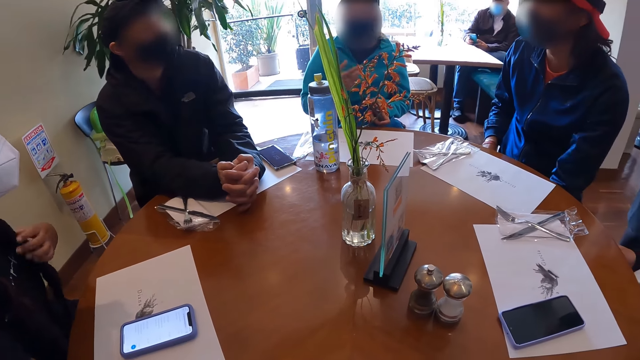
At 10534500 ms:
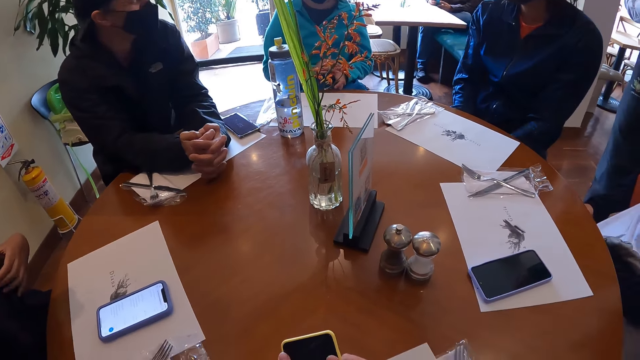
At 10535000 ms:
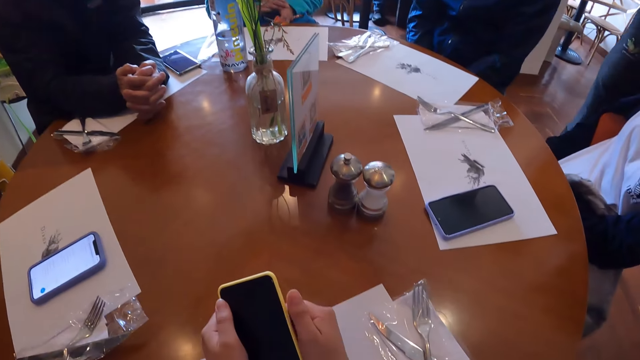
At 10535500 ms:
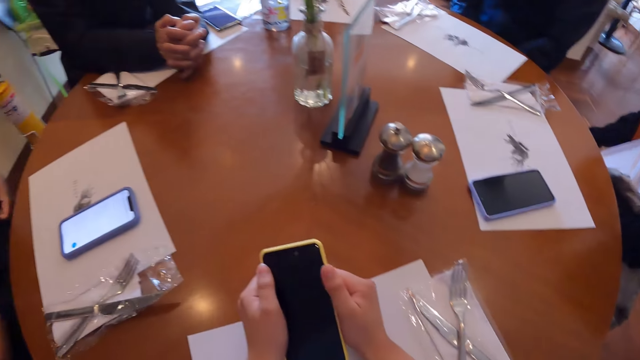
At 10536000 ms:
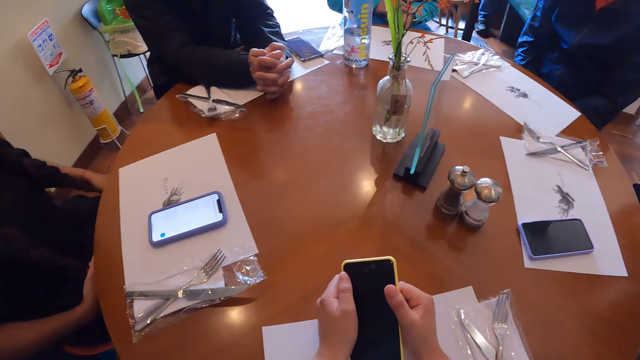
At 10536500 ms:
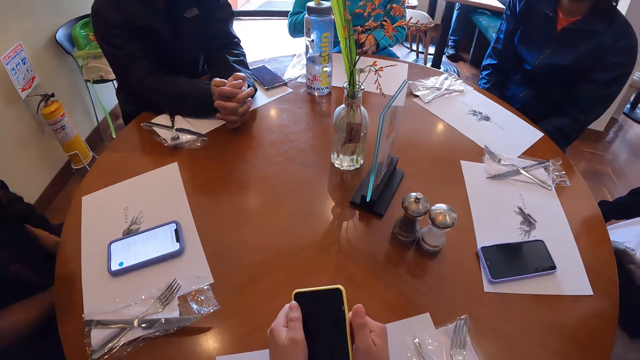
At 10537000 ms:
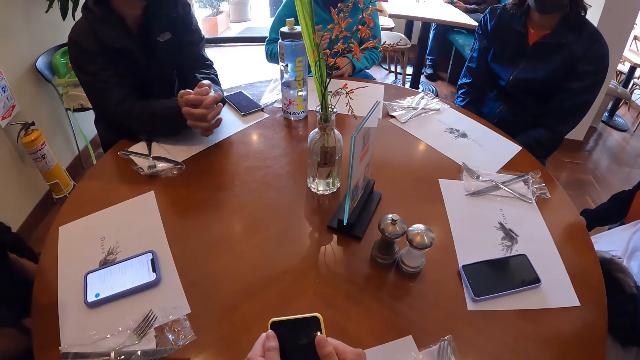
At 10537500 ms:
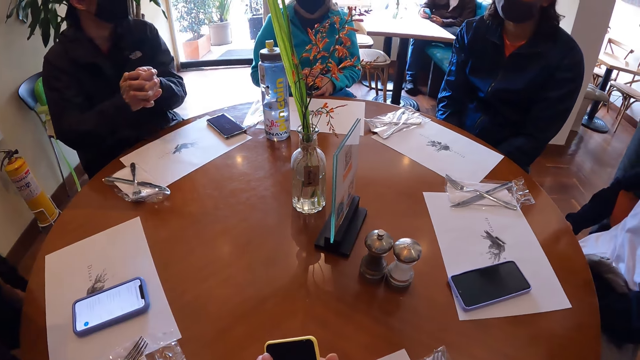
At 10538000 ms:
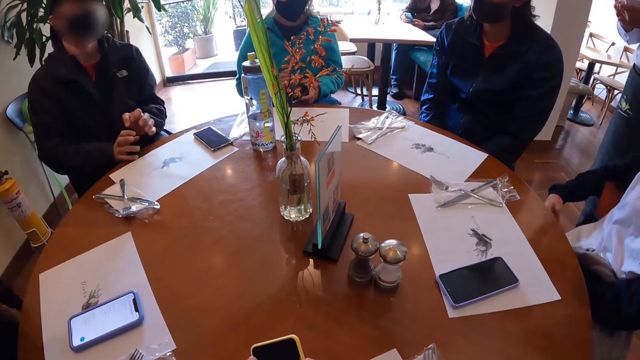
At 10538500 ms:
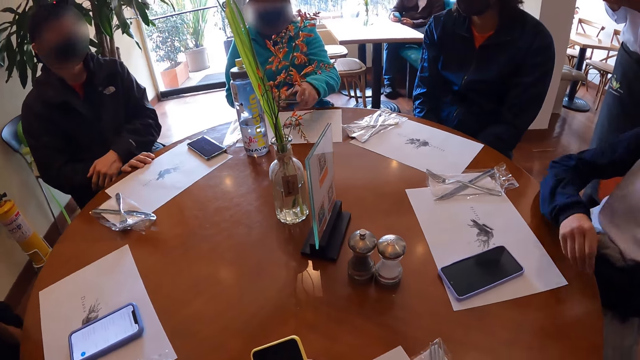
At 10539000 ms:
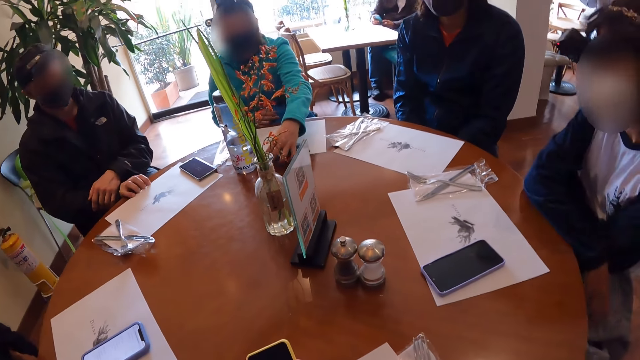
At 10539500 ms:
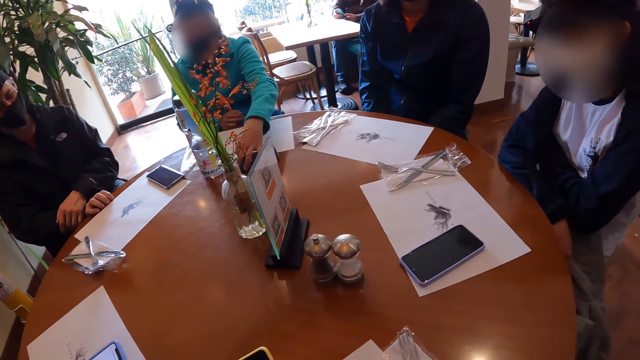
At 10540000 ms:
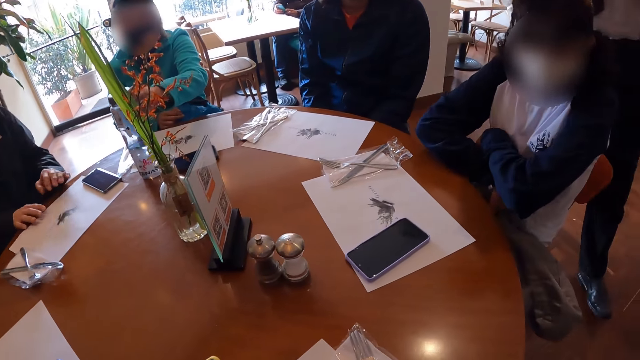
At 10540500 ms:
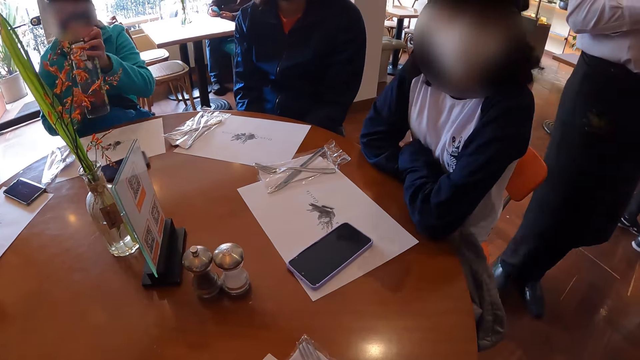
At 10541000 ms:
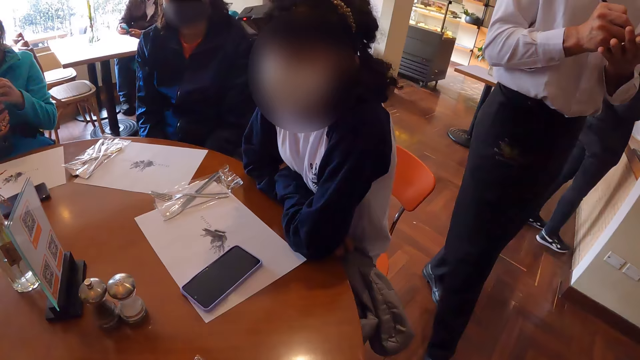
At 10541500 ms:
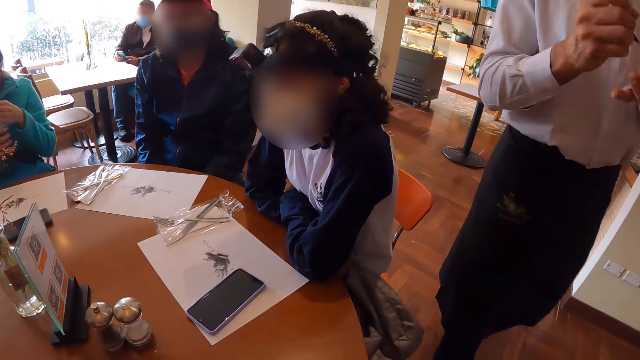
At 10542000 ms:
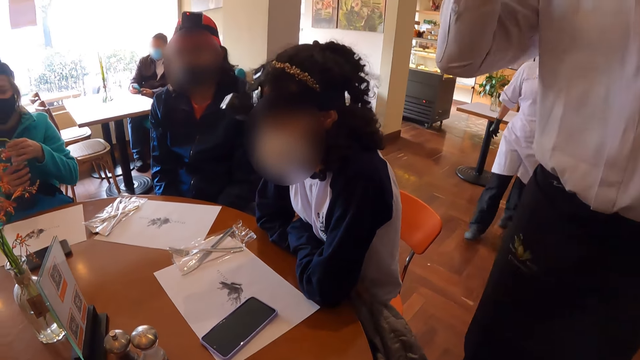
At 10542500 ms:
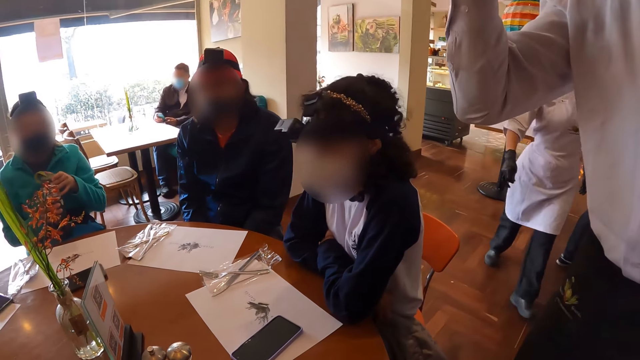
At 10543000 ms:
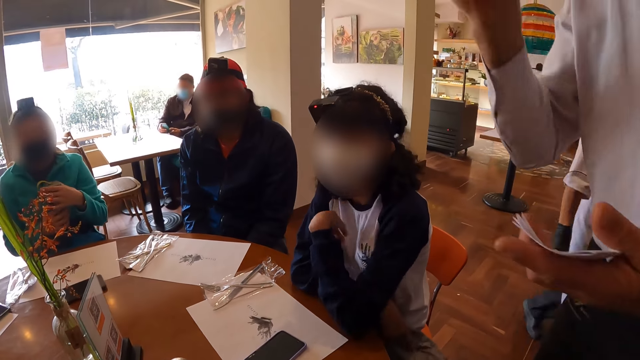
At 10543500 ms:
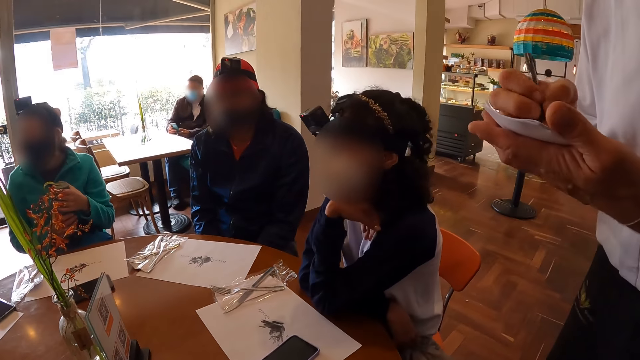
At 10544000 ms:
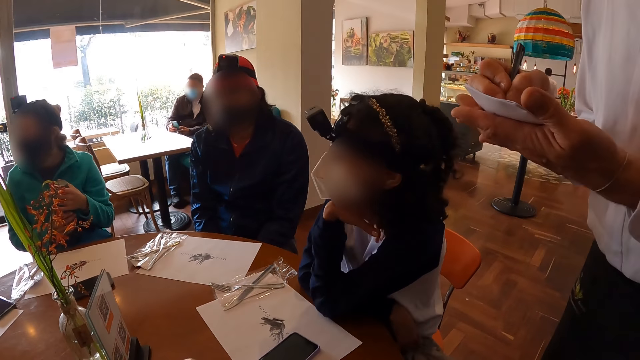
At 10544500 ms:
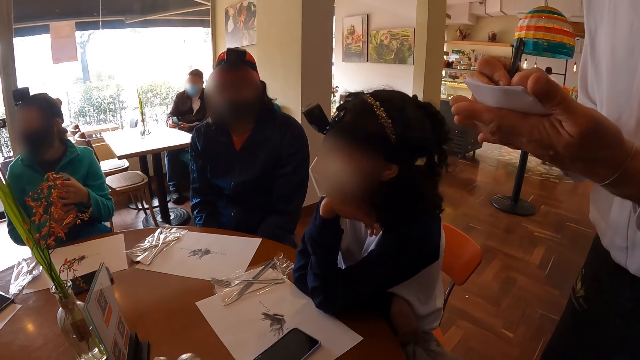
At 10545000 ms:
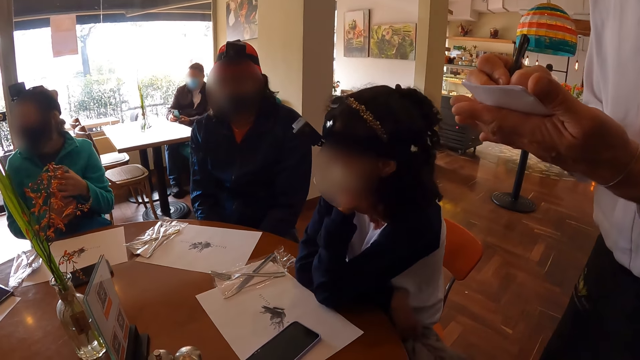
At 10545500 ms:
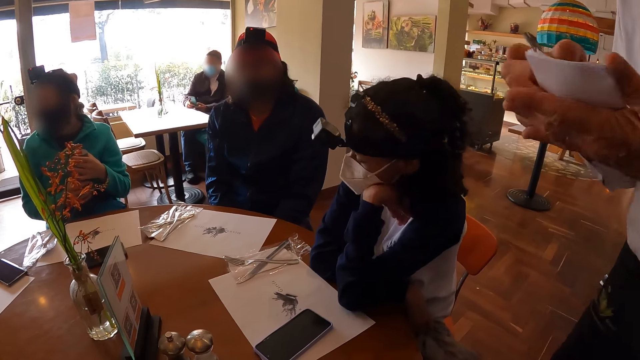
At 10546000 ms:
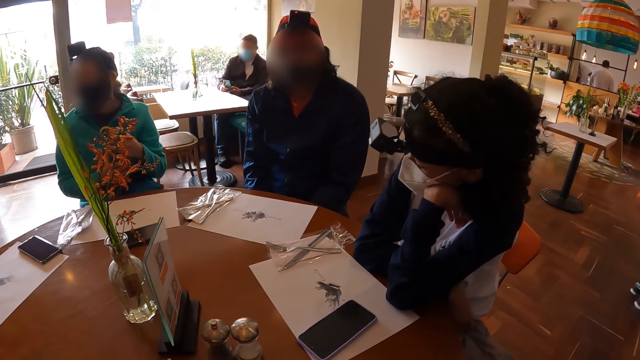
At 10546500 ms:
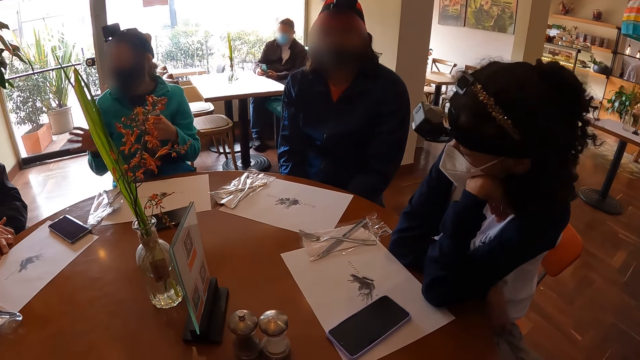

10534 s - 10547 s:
A woman interacts with the camera wearer and the group of people at the table. The camera wearer looks around the table and touches the phone screen. A man picks up a water bottle on the table with his left hand. The camera wearer looks around the restaurant. A waiter walks towards the camera wearer at the table. The man holds the water bottle with both hands. The waiter writes down the orders in a jotter in his left hand with a pen in his right hand. The camera wearer interacts with the waiter at the table. The man opens the water bottle in his right hand with his left hand.

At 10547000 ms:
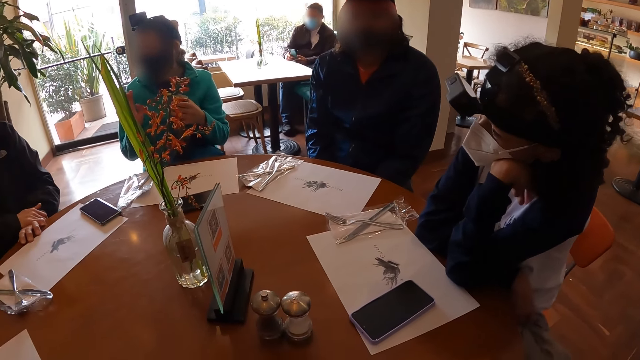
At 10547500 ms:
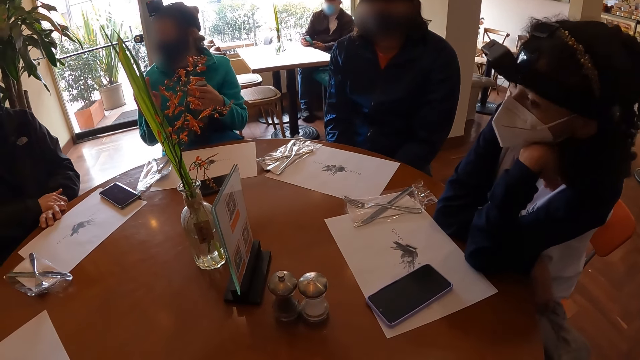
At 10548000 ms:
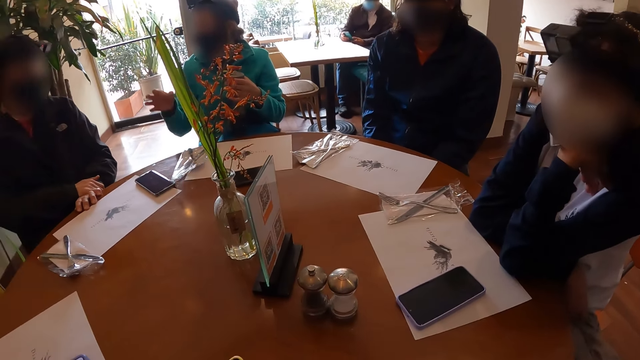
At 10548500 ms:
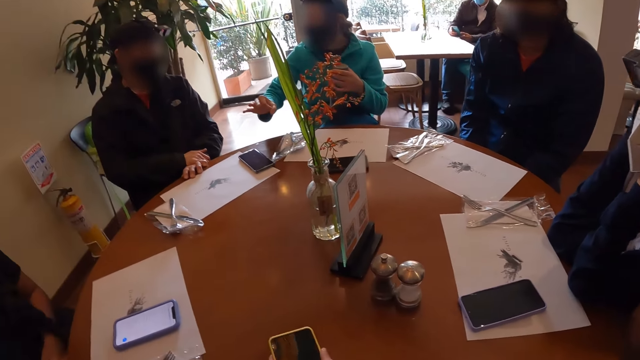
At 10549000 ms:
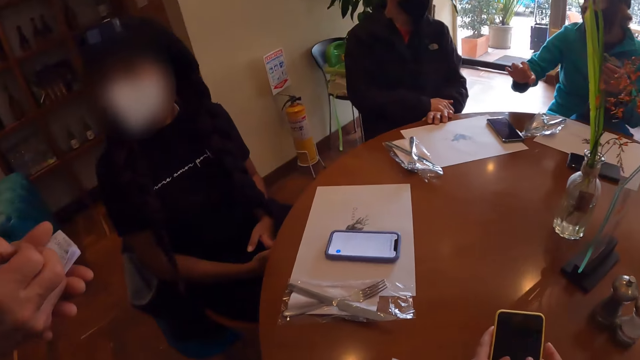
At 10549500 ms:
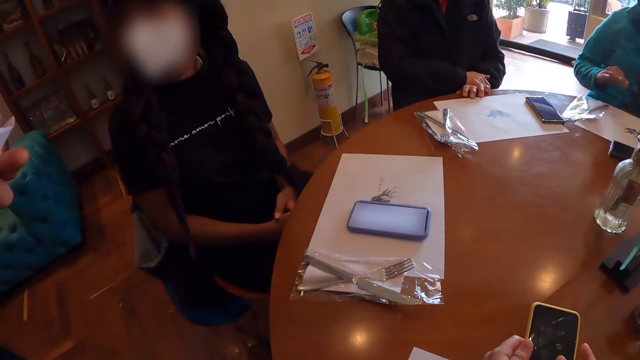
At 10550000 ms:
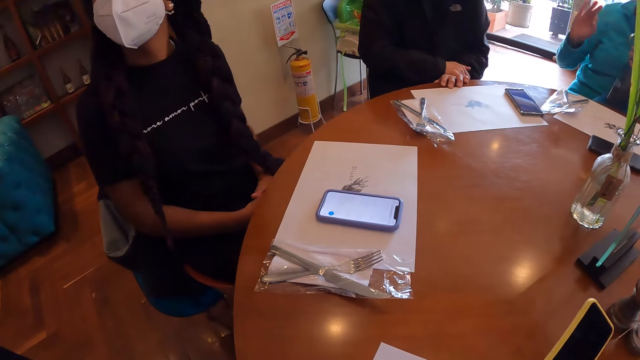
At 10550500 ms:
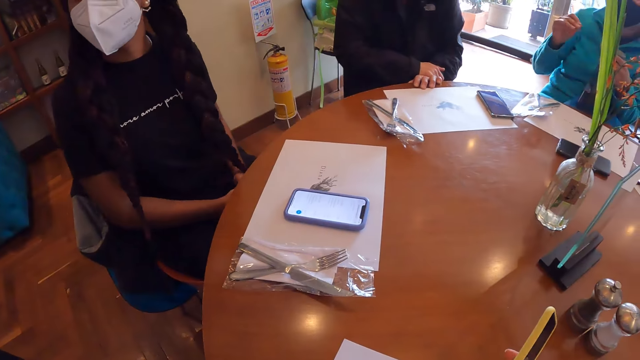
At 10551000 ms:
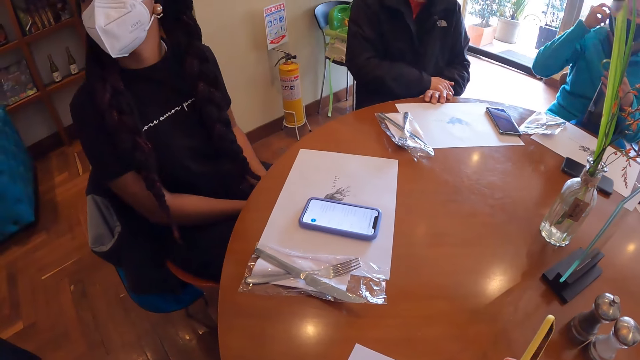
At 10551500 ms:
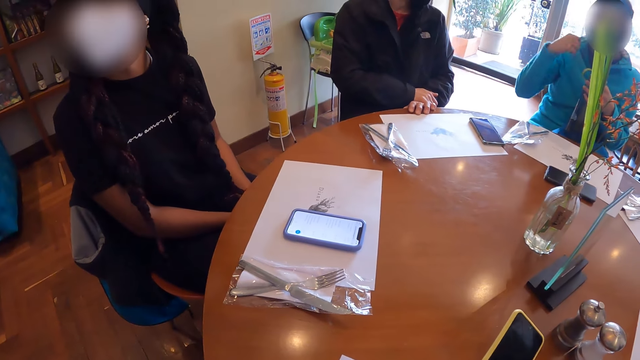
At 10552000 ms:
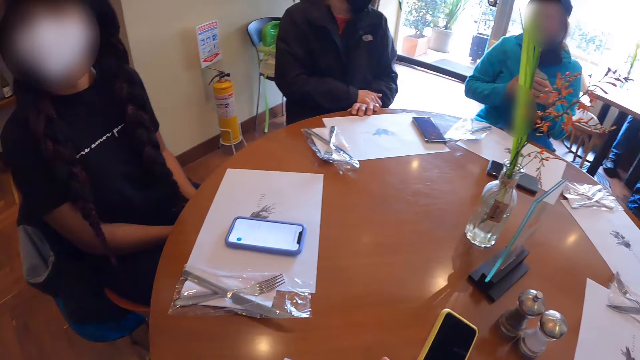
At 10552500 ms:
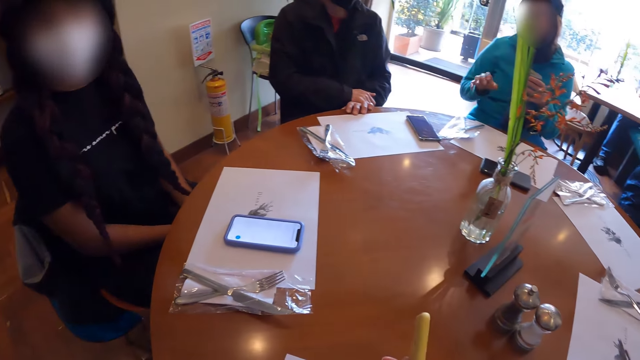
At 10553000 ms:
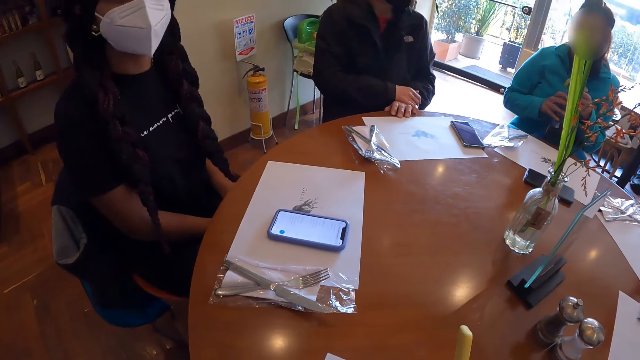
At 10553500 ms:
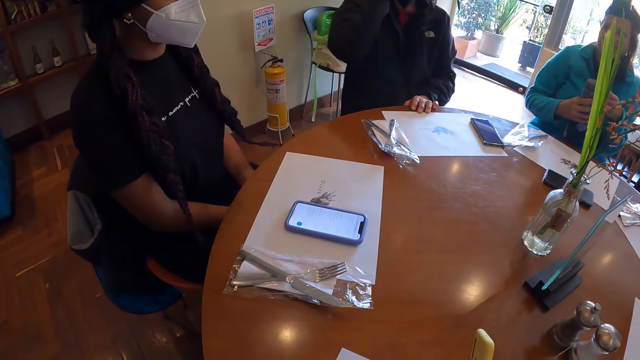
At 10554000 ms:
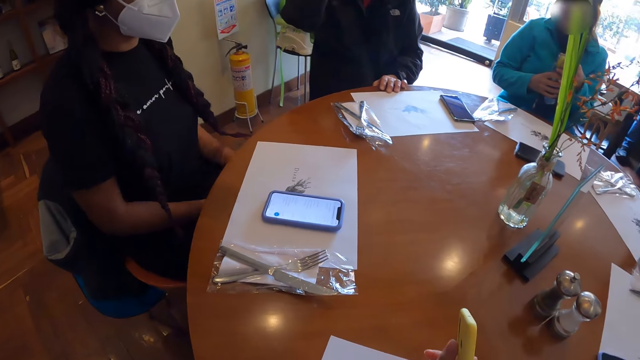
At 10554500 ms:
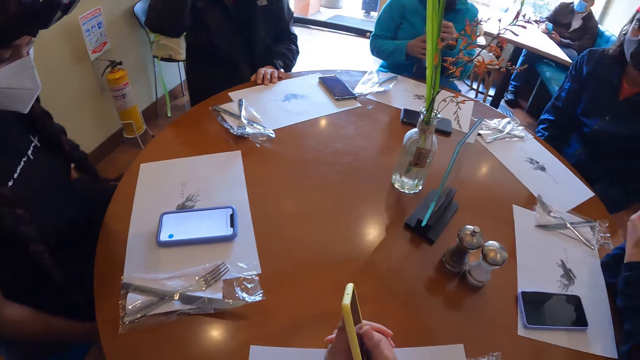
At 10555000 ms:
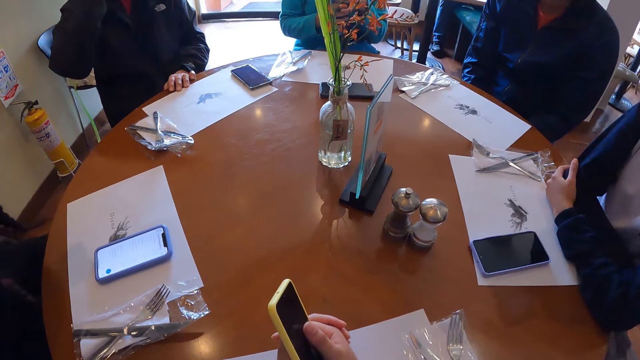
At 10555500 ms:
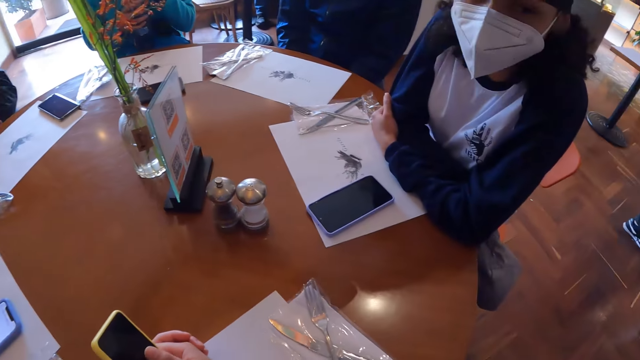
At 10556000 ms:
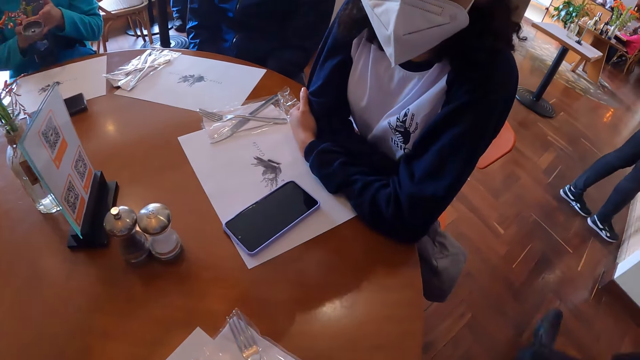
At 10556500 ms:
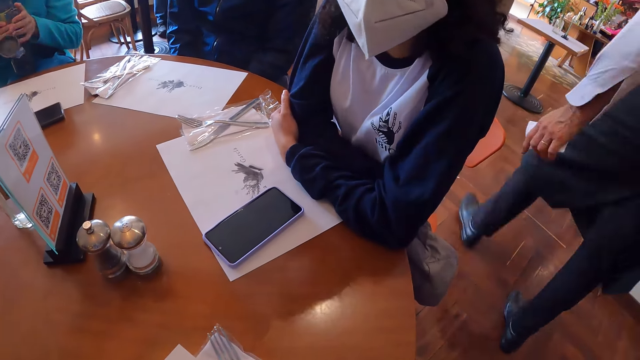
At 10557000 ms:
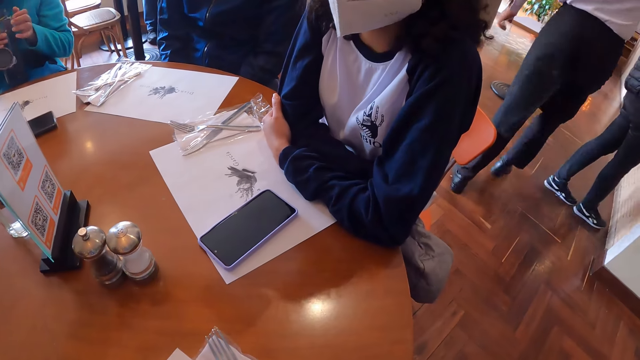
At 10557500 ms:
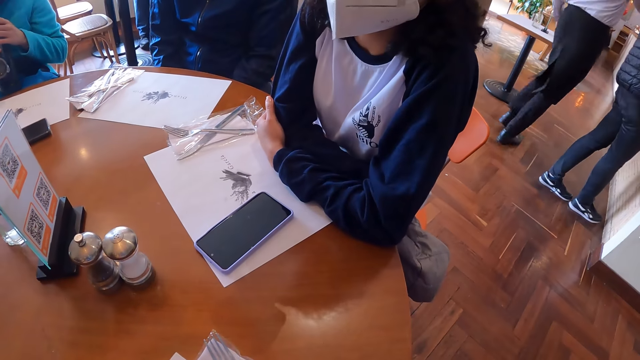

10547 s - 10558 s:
A waiter writes in a book with a pen in his hand. A woman interacts with the waiter. The camera wearer flips the phone. The woman interacts with the waiter again. A man puts his right hand on his head. The camera wearer holds the phone. They interact with another woman on the table.
